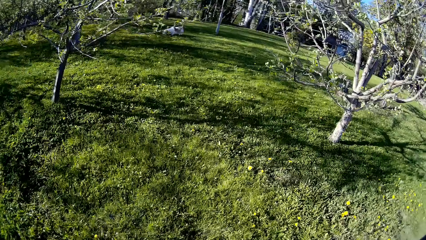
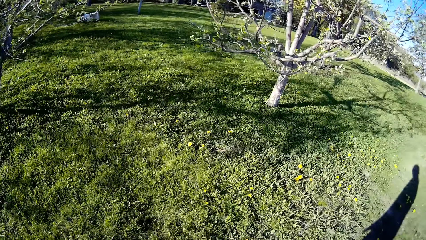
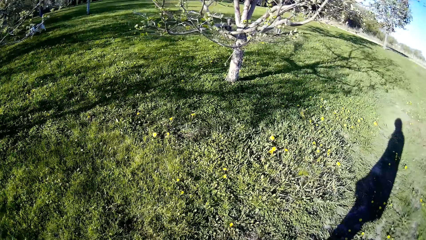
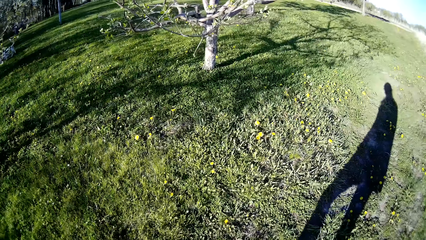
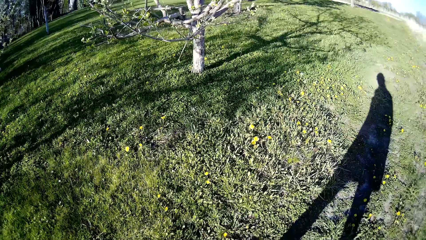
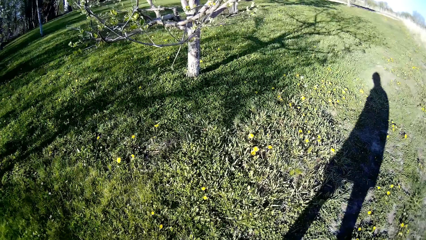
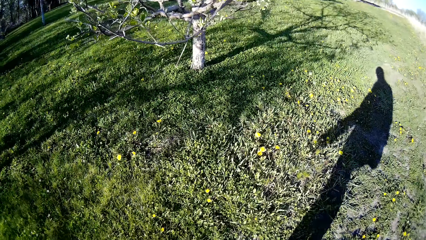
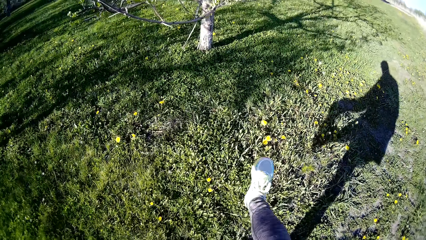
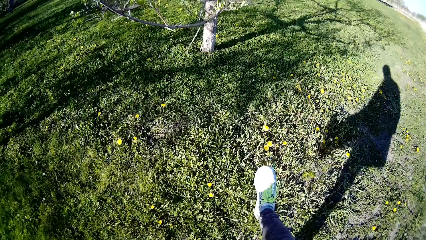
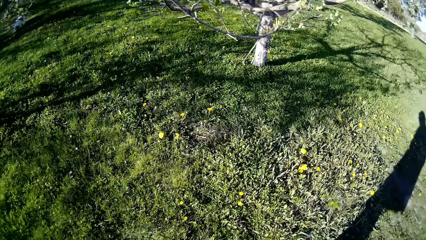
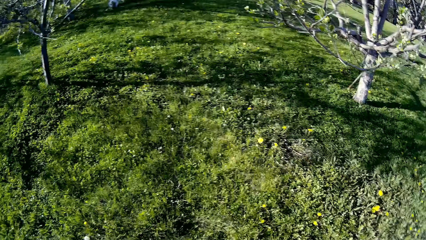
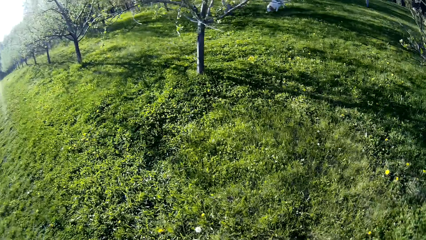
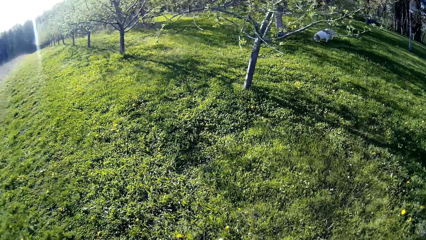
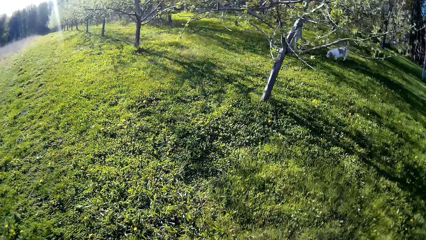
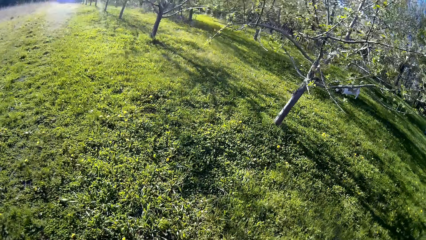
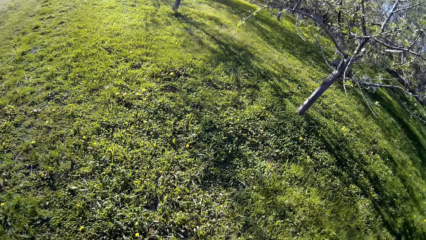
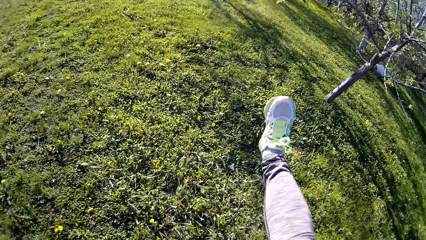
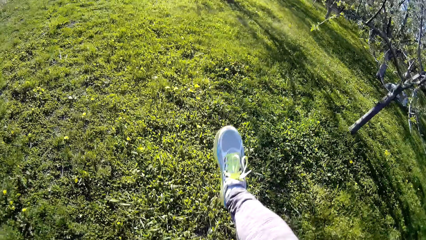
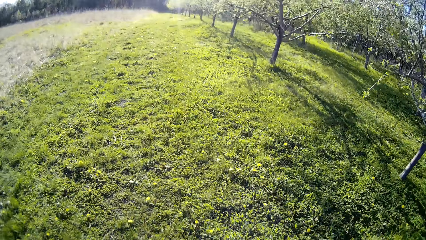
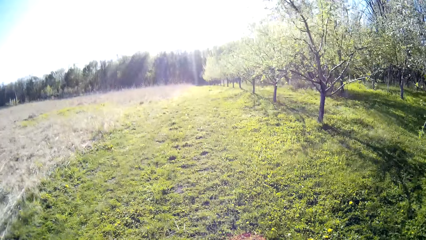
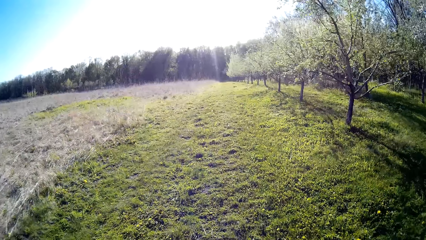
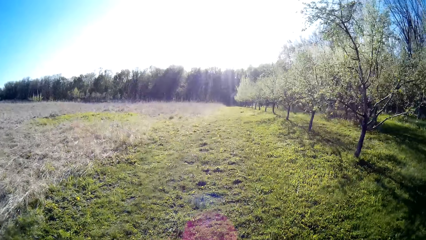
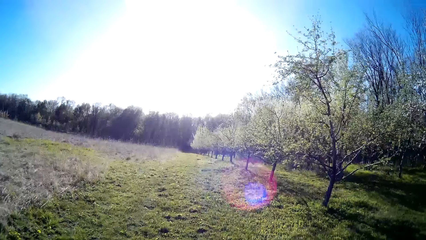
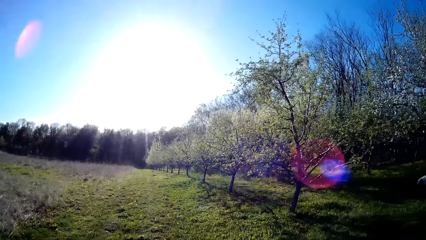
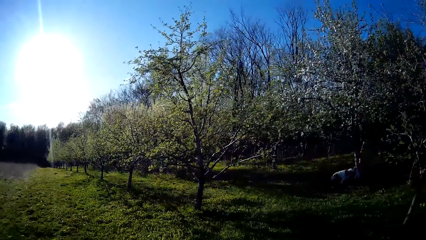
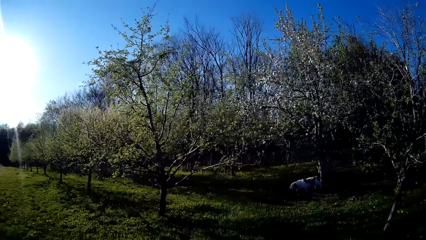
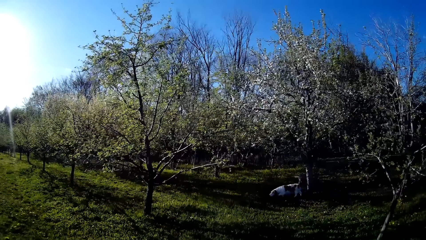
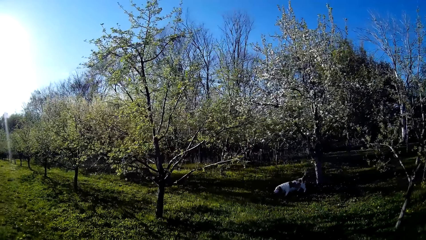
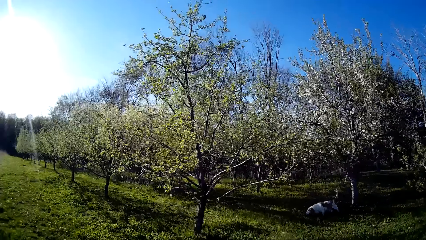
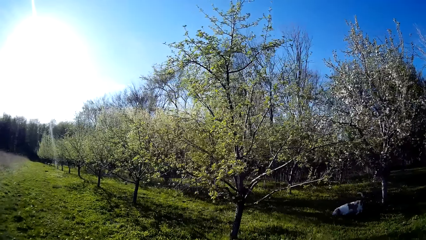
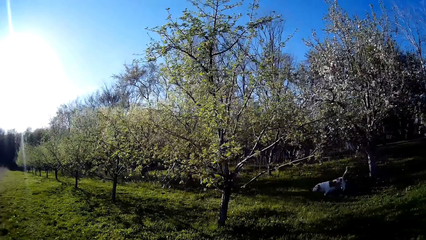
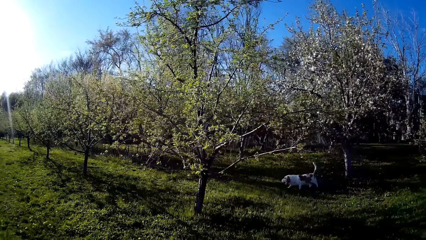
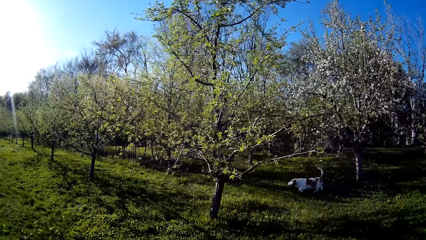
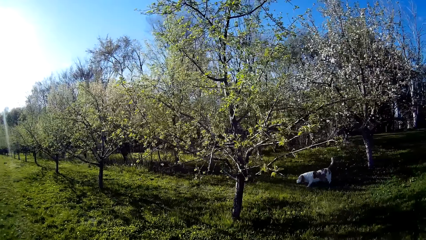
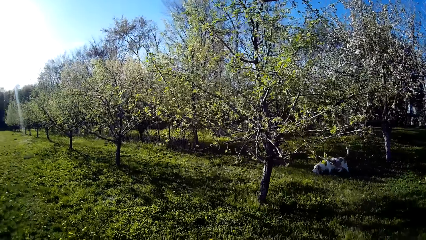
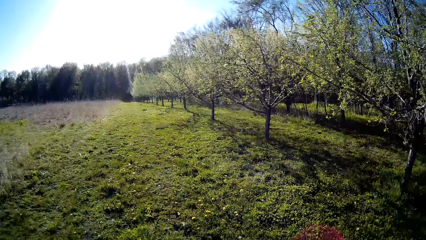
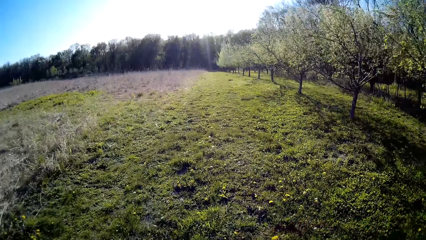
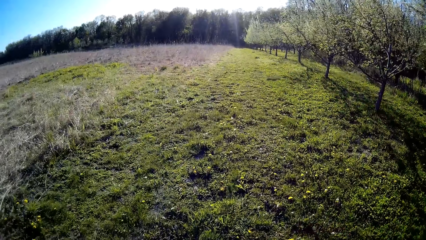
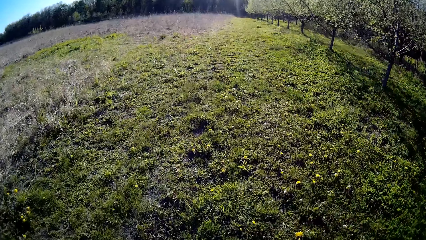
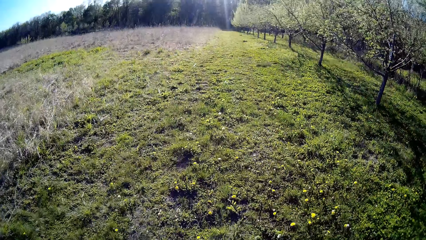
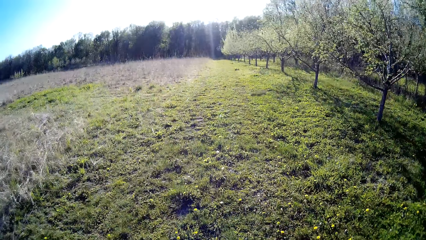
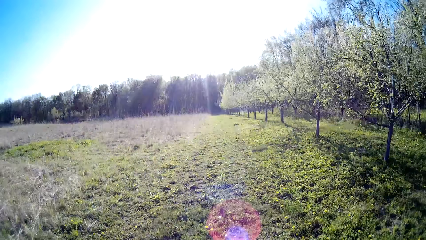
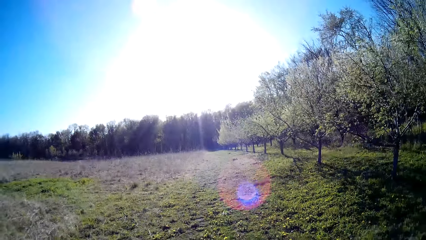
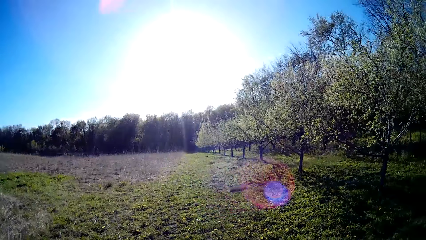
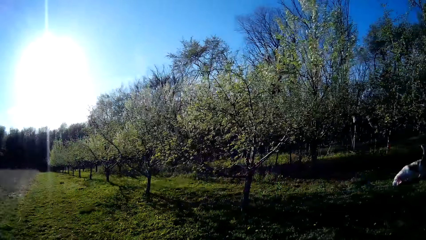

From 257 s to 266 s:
The camera wearer kicks grass with her right foot. She kicks the grass with her right foot again.

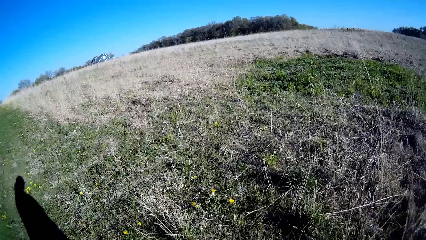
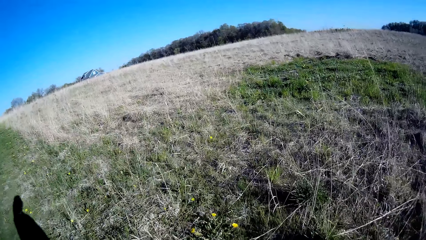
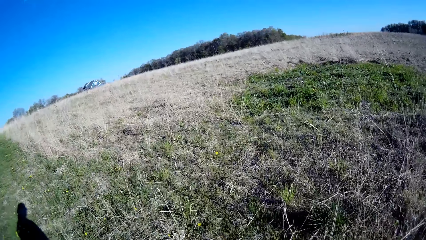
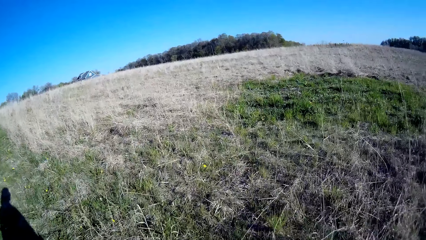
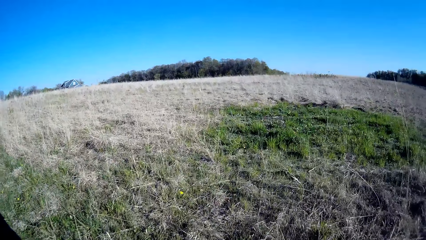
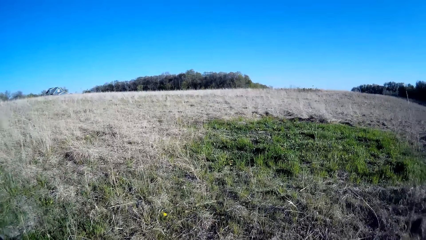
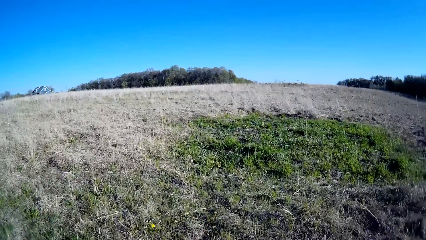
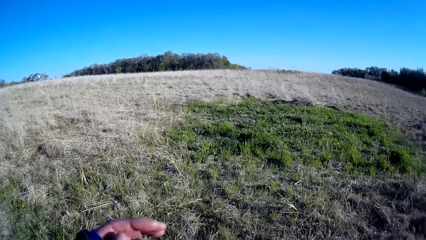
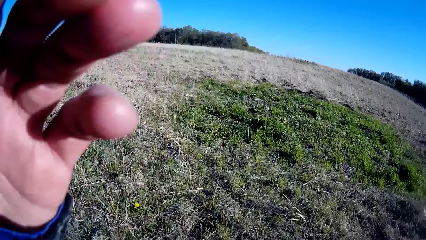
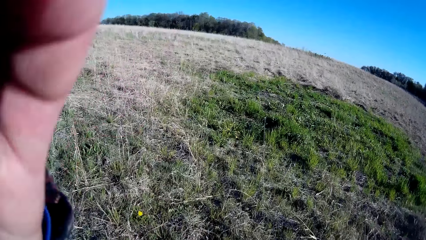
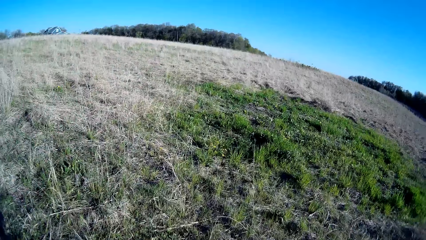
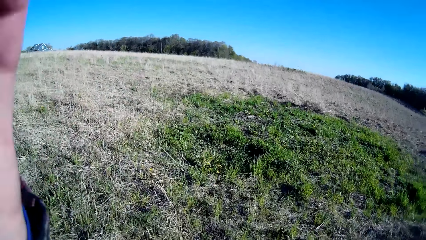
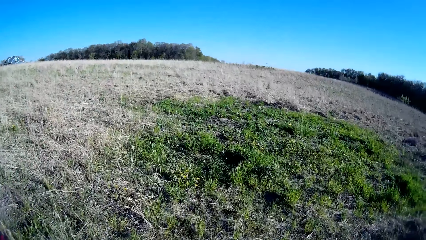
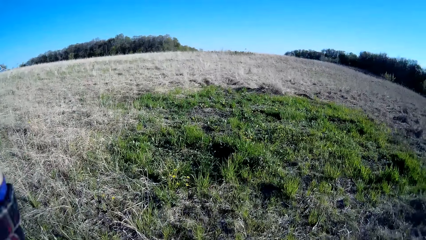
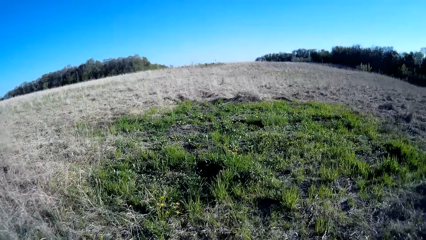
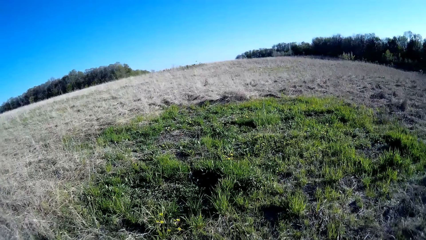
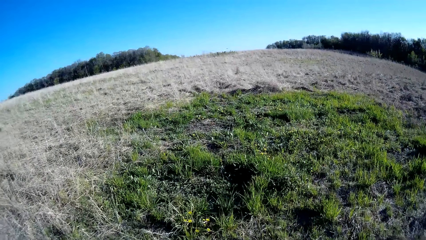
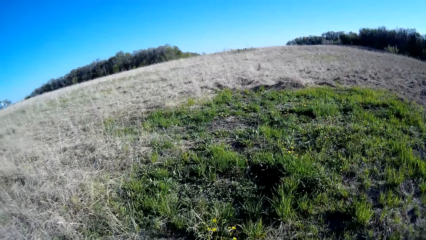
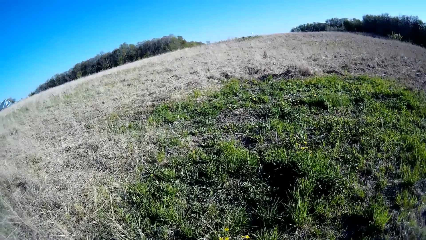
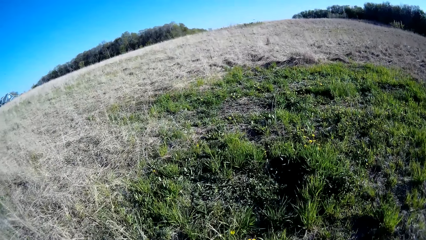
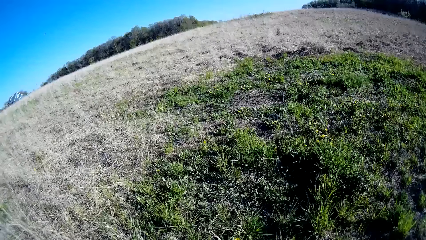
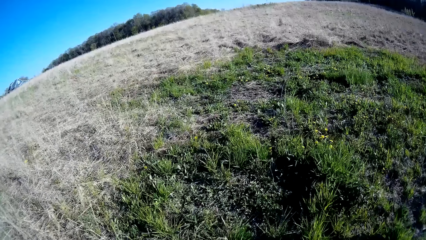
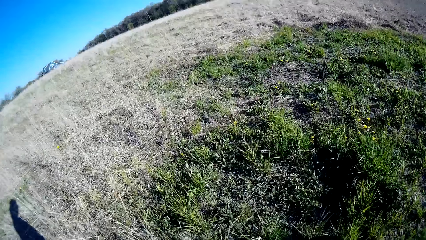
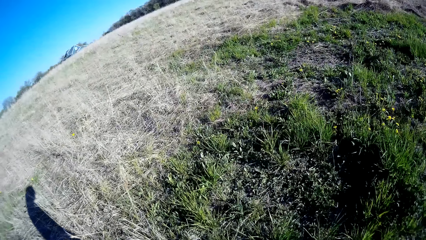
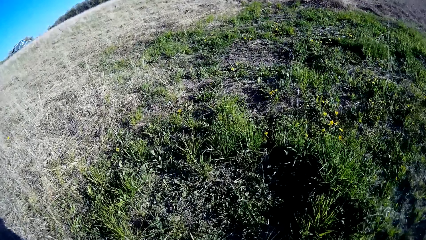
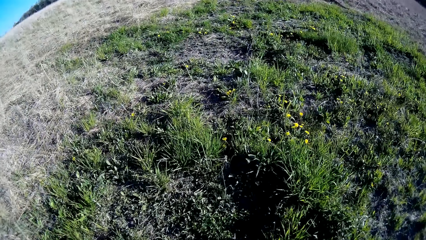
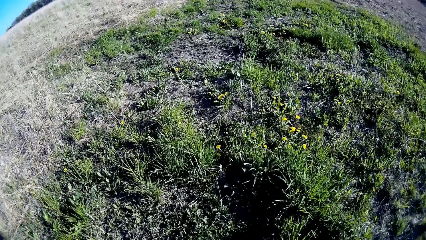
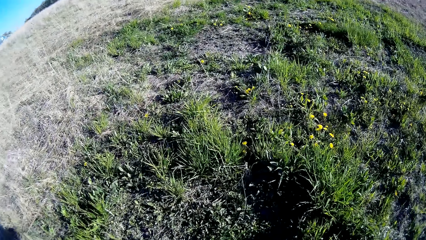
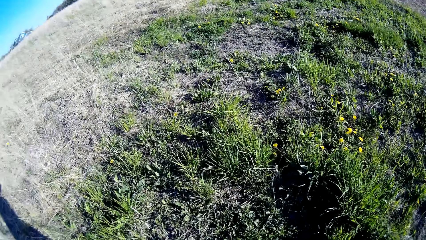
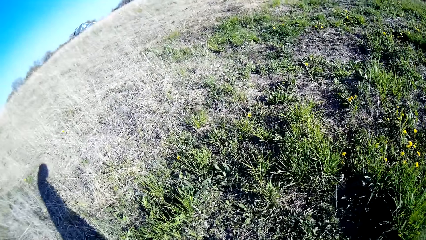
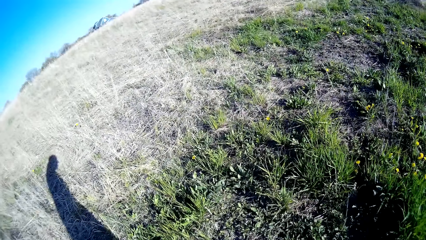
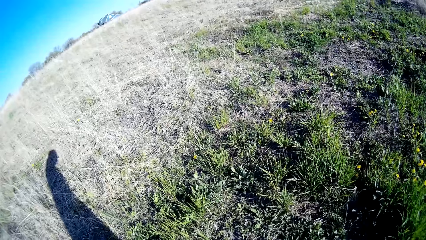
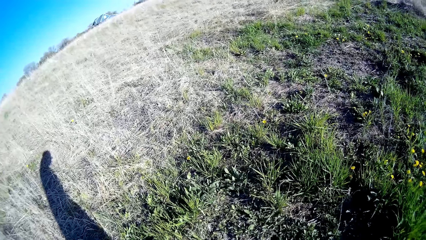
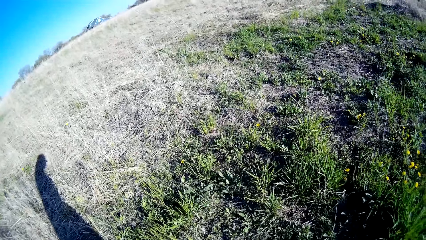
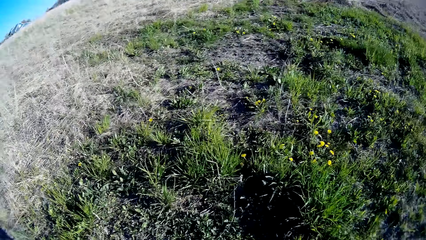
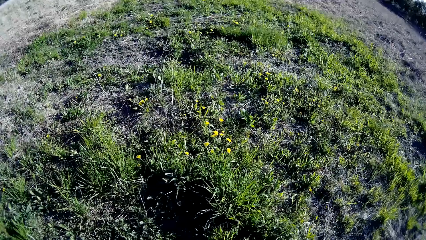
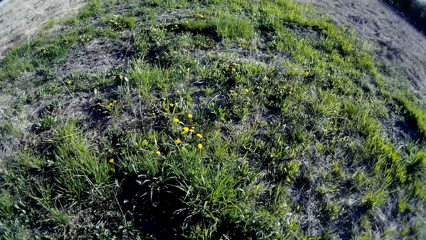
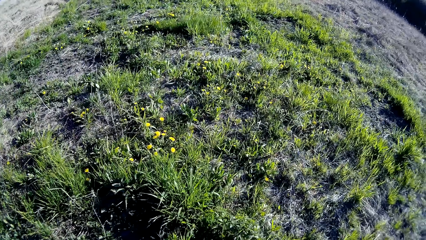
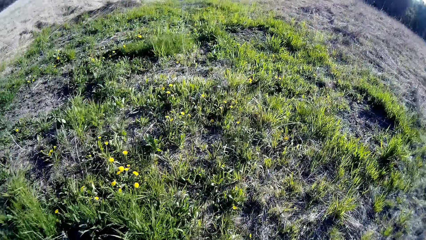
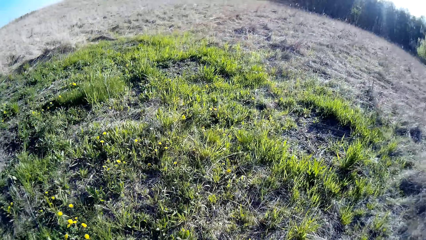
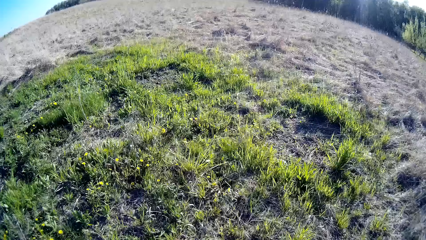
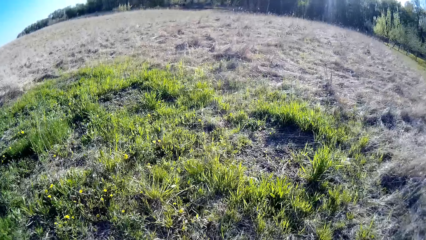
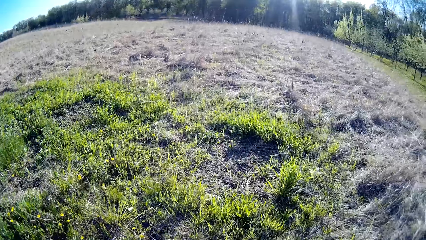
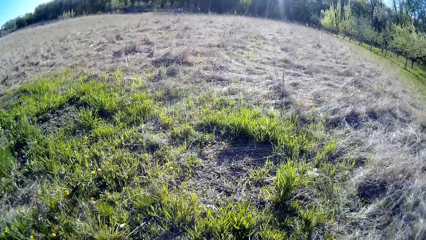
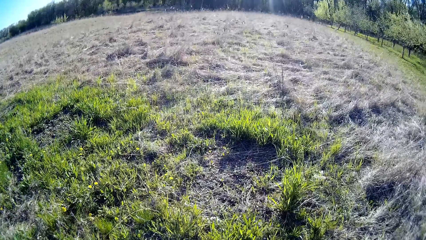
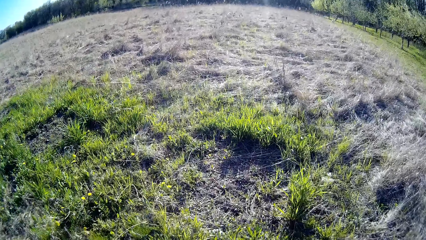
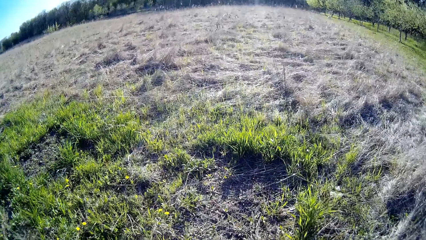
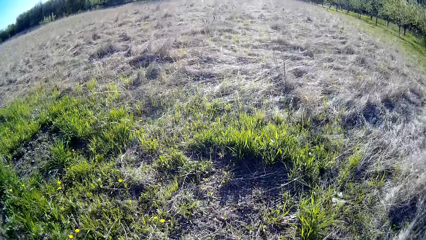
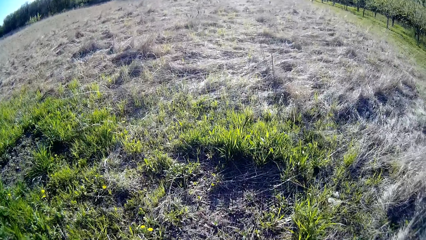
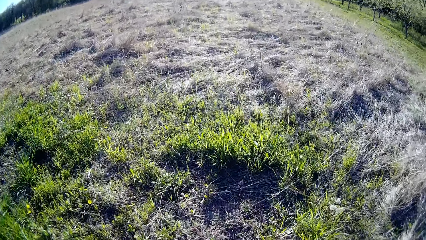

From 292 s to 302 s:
The camera wearer adjusts her camera with her left hand. She lifts the hand.
